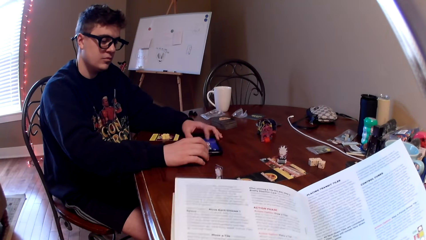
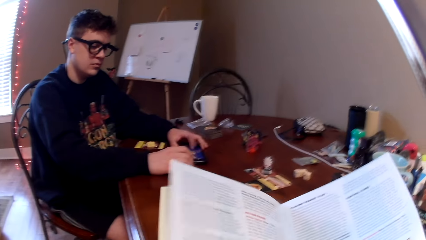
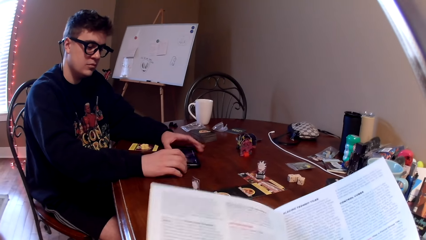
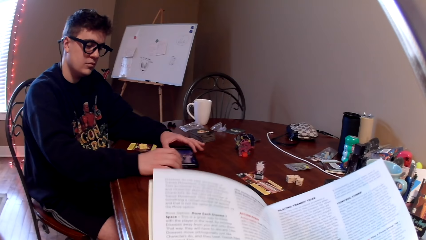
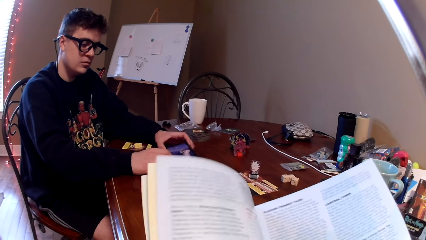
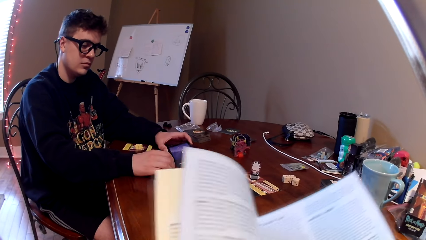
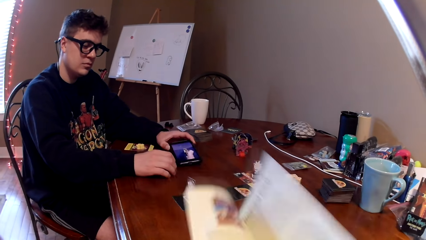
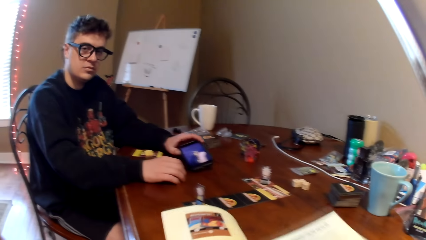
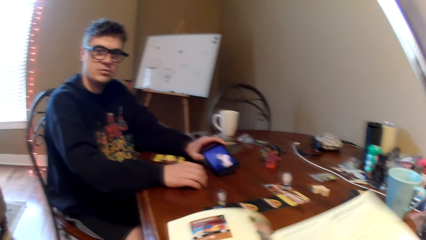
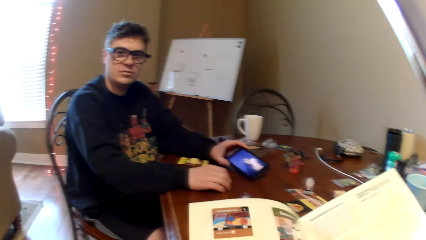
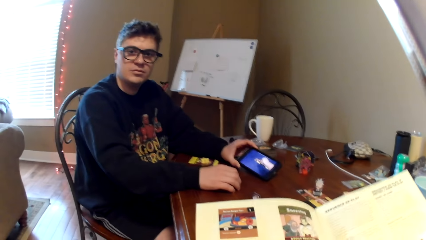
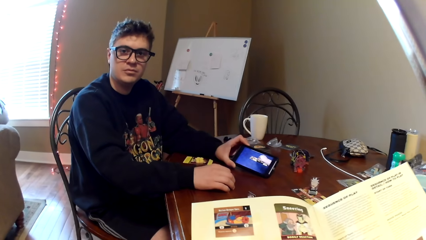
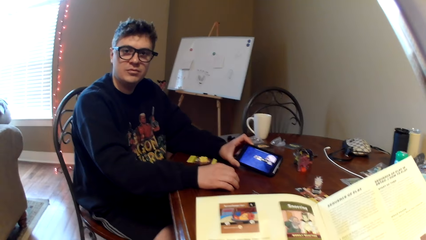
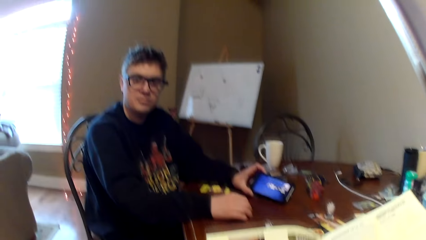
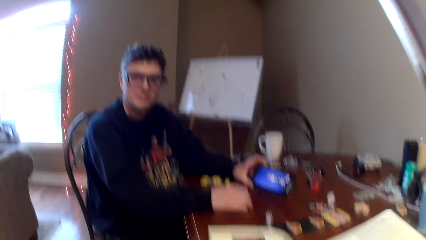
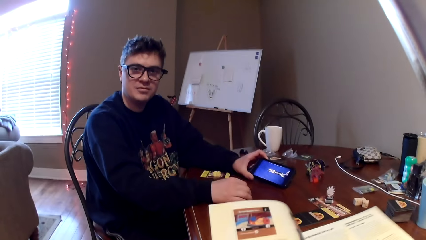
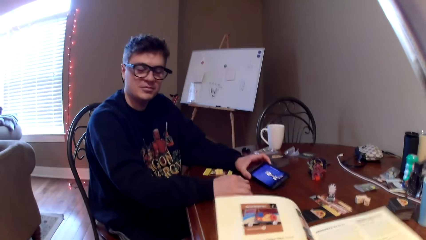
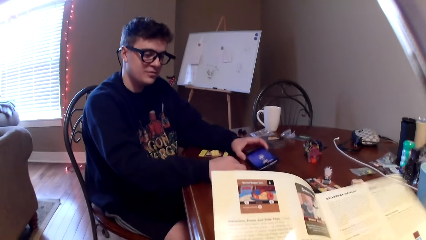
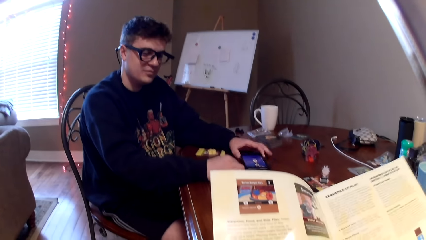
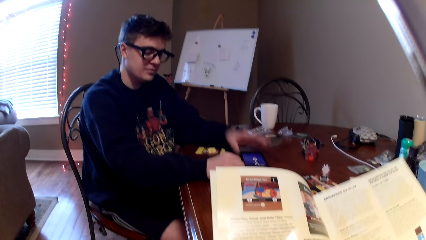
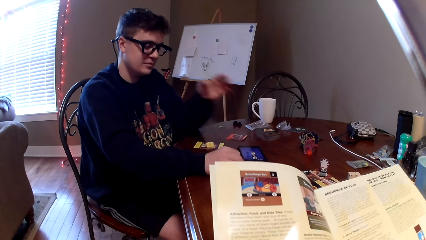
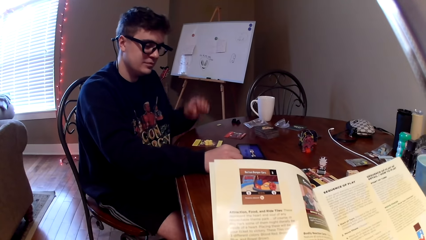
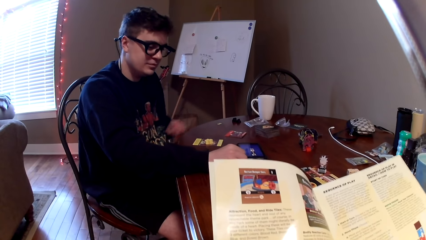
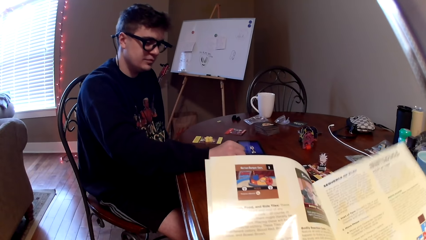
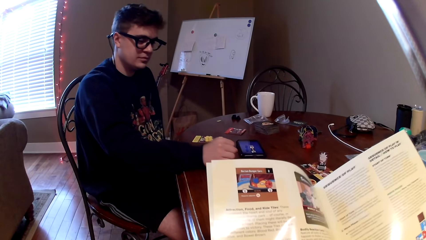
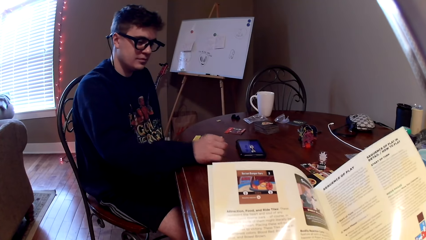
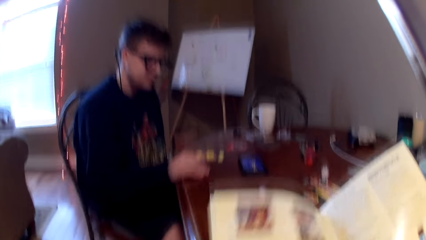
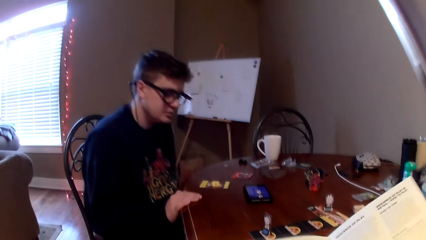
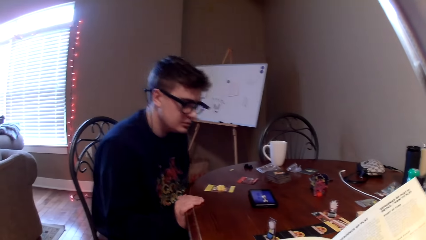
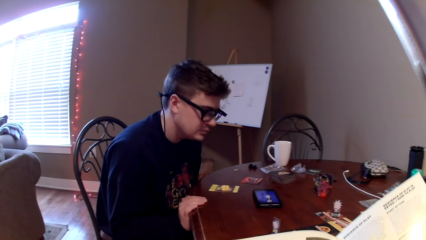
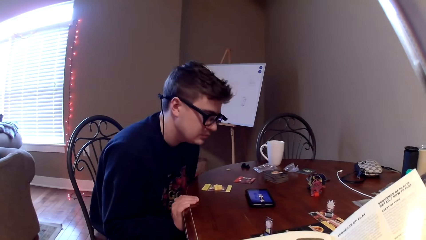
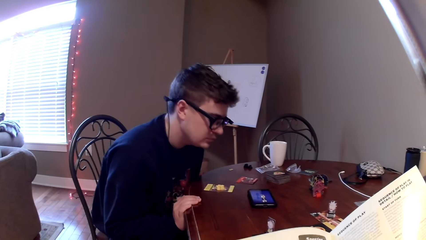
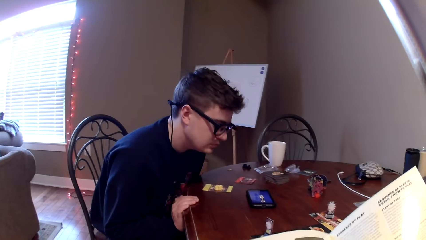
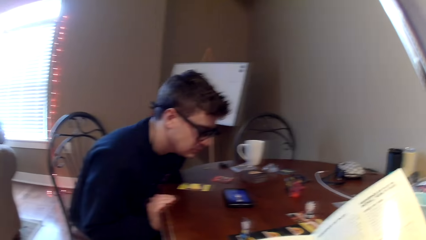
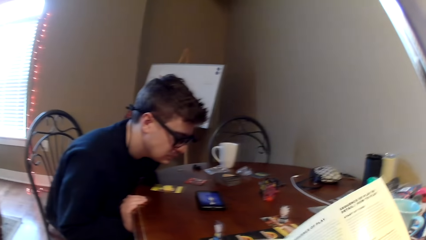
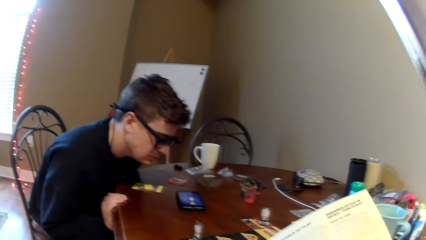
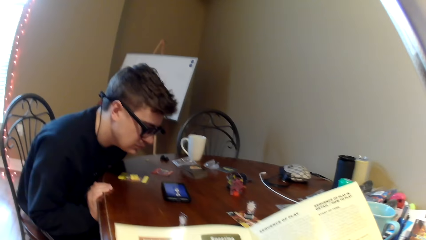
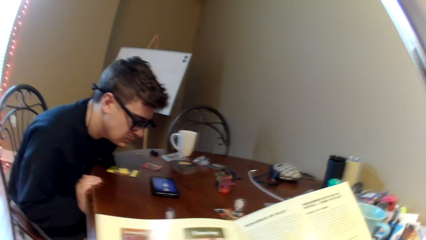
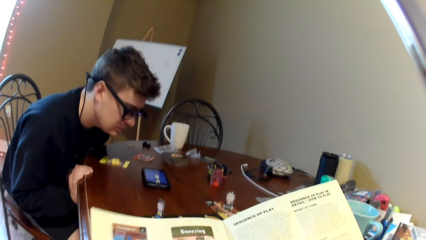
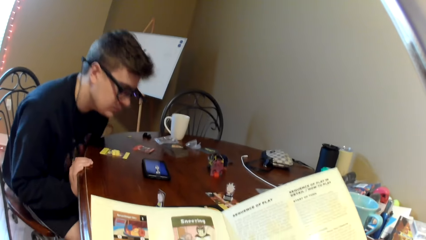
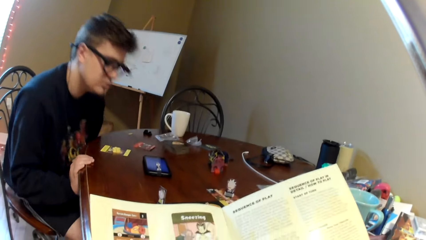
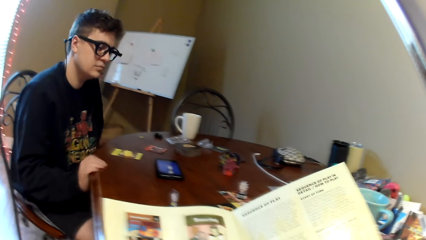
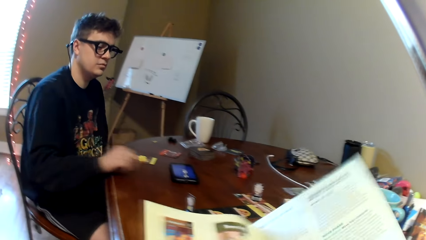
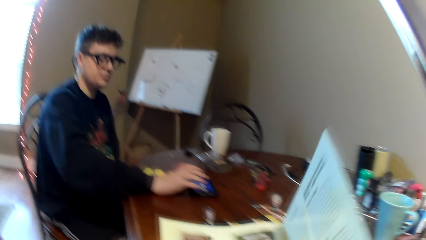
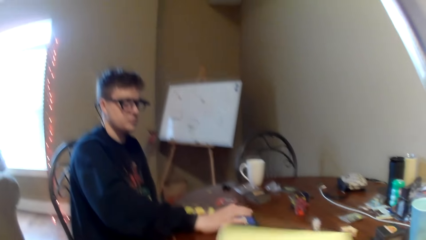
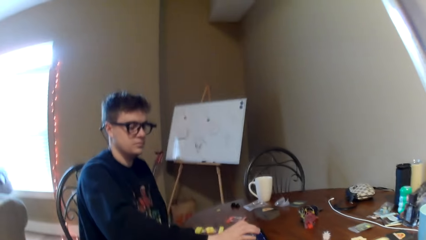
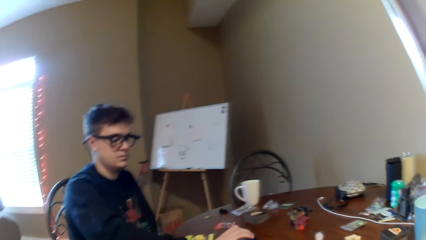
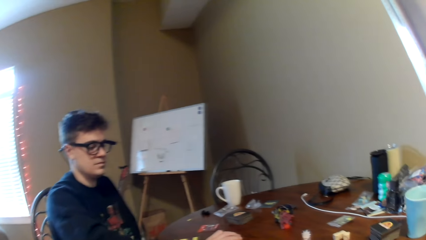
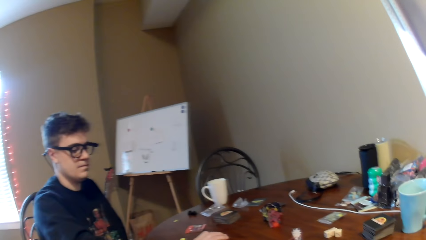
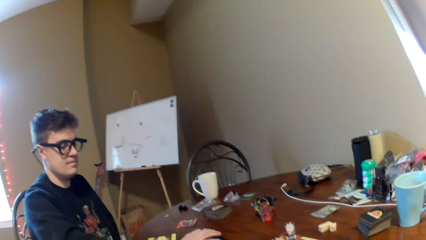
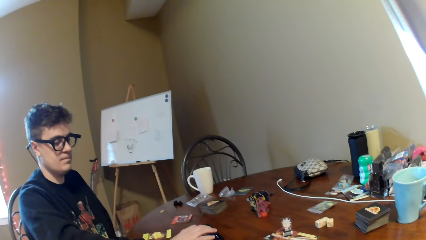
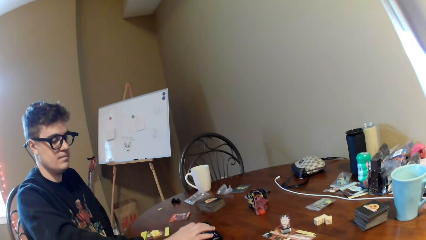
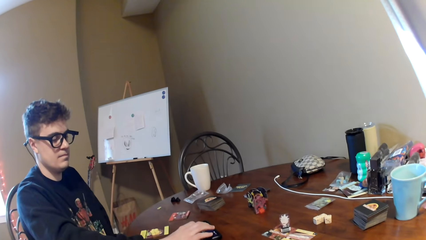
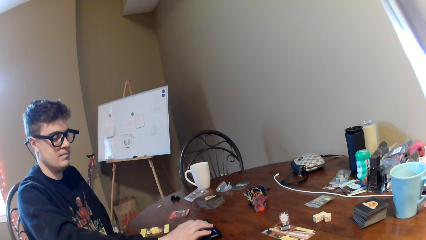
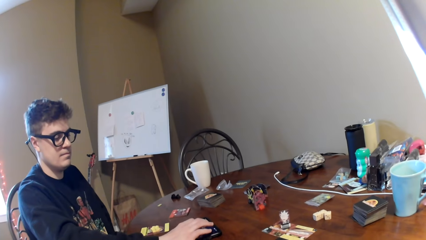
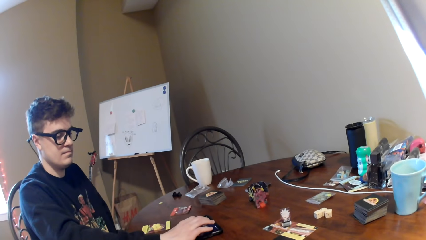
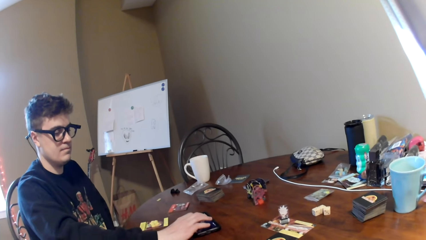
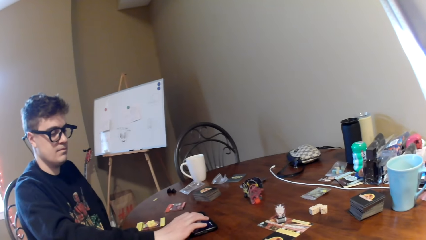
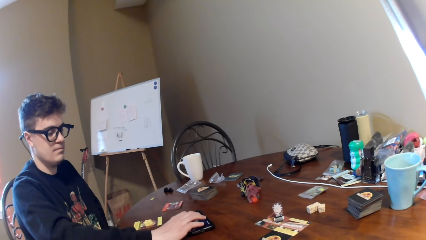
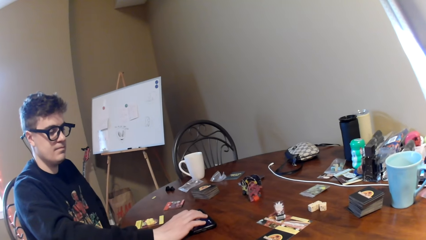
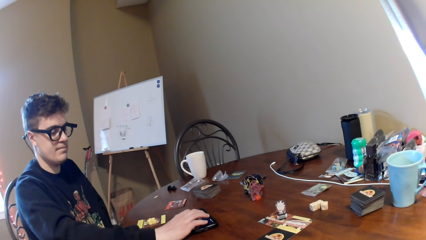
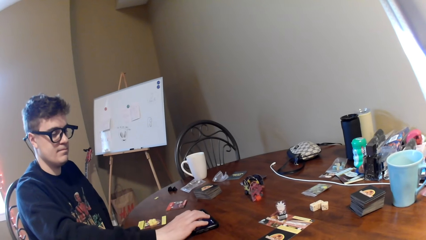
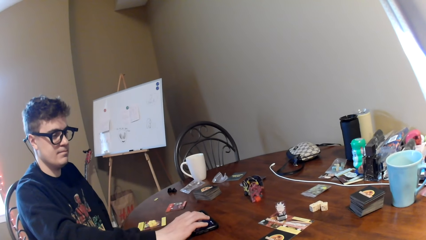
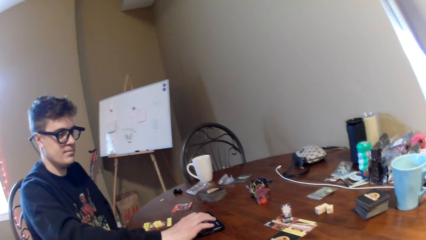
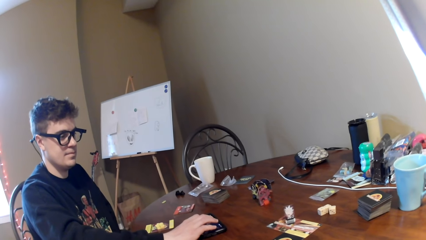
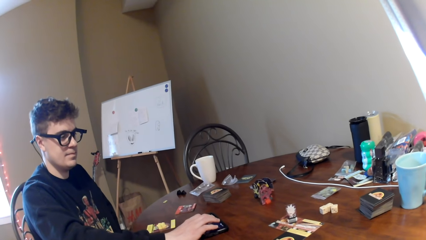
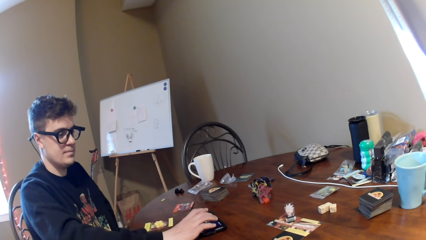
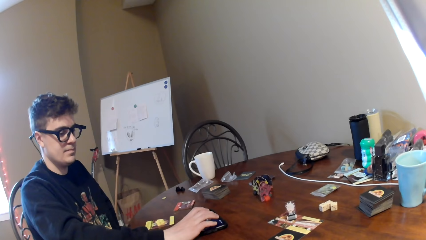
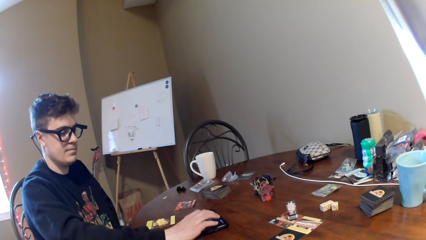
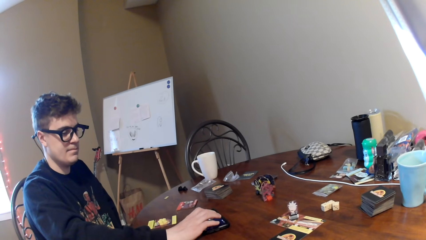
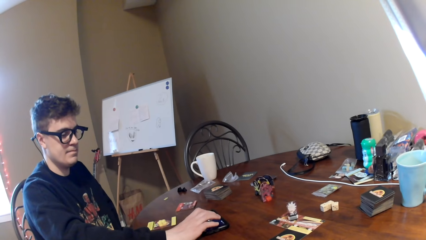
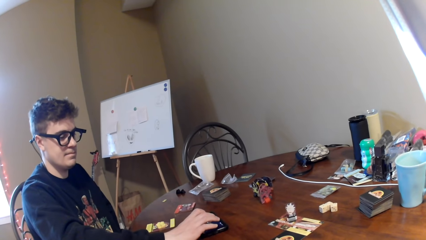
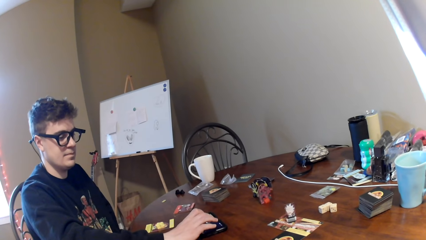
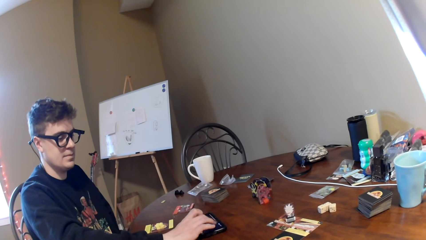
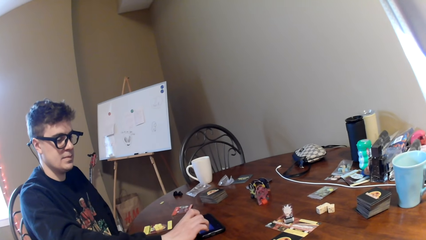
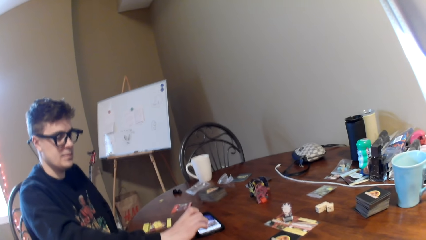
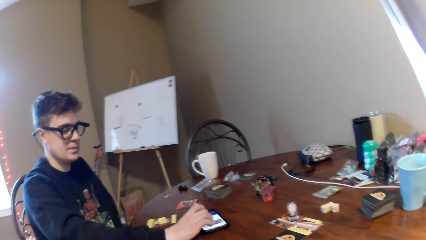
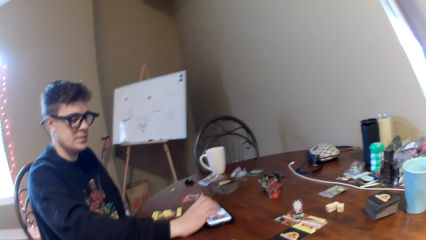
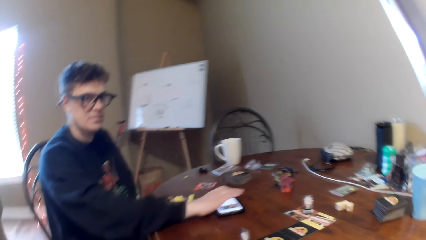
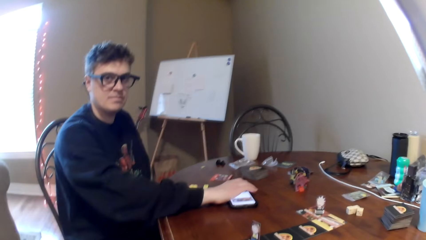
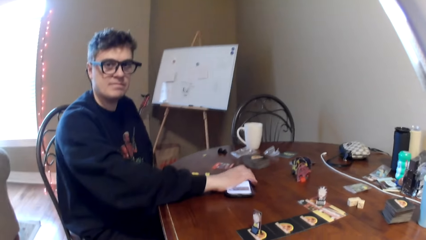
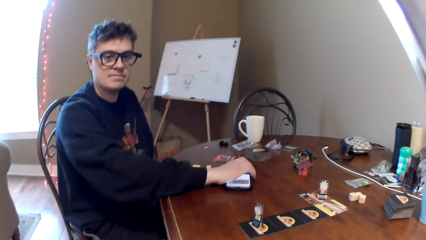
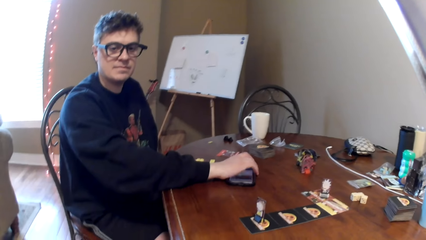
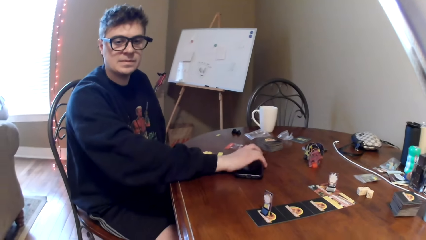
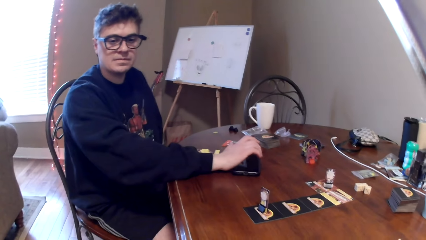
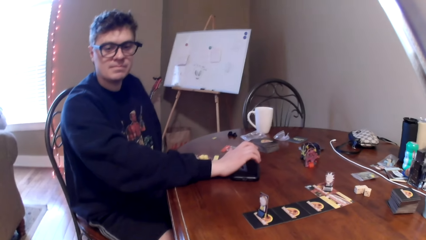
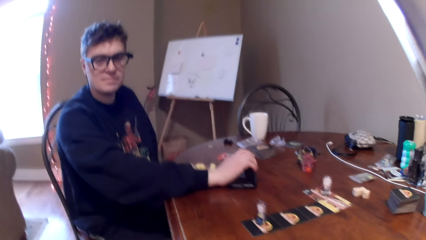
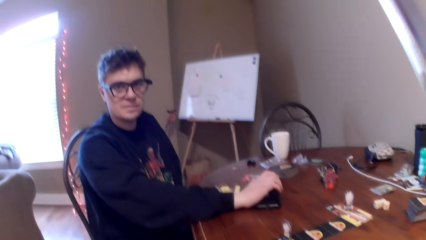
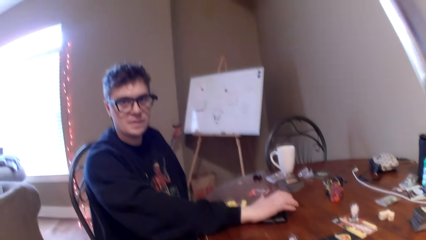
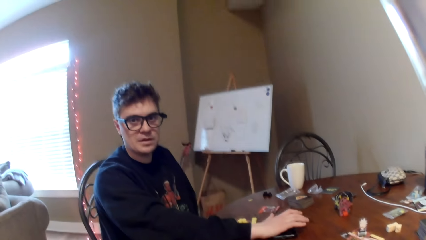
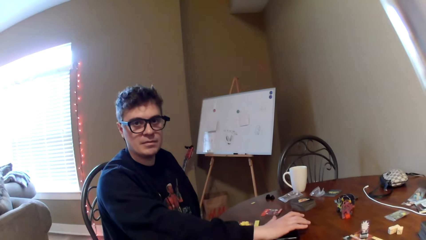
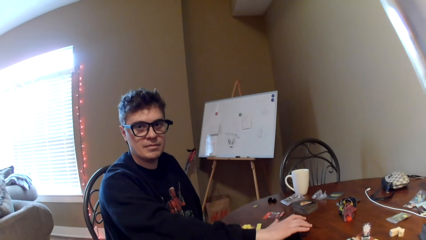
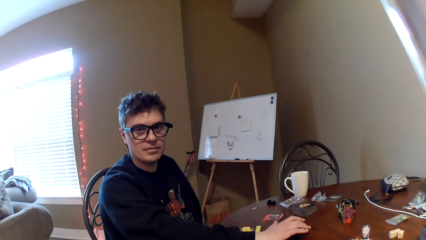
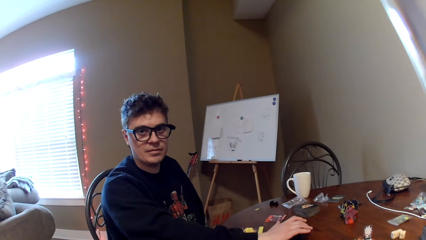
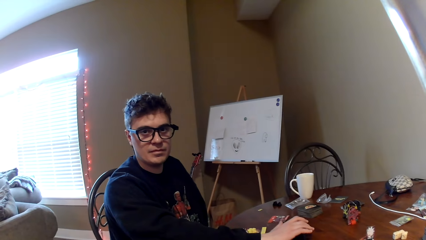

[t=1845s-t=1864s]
A man holds the phone. The camera wearer turns the pages of the magazine. They read the magazine. They look at the phone. The man puts down the phone. The man moves both hands. The camera wearer reads the magazine. The man looks at the phone. The man moves the right hand, puts his hand on the table, and operates the phone. The man touches the phone. The man moves the phone. The man converses with the camera wearer.
